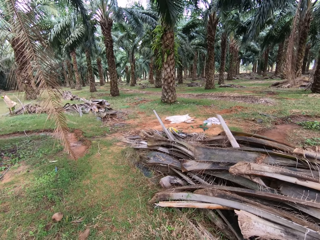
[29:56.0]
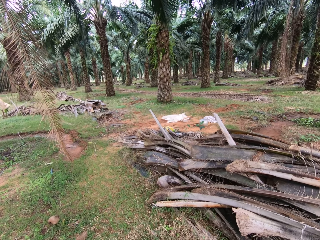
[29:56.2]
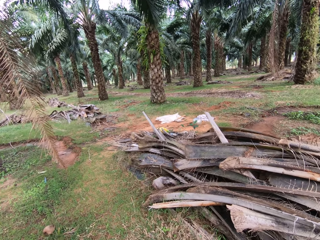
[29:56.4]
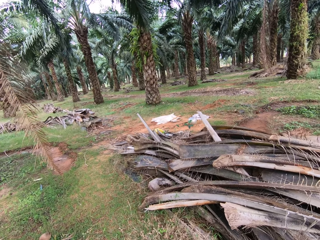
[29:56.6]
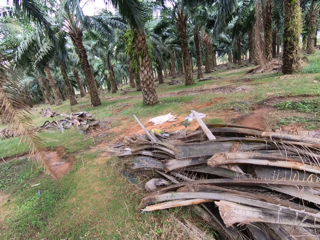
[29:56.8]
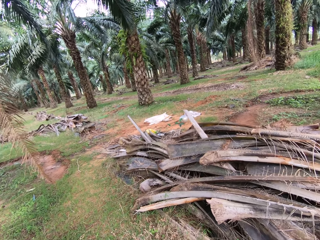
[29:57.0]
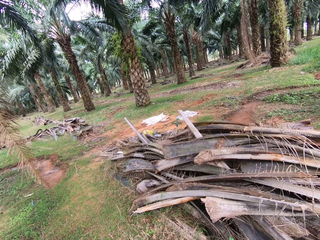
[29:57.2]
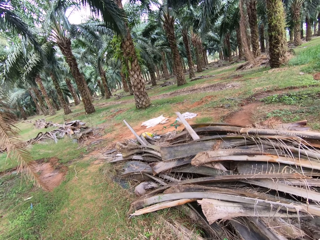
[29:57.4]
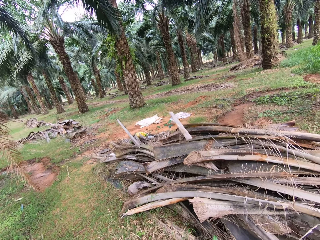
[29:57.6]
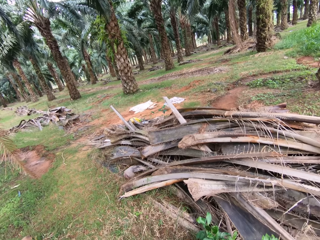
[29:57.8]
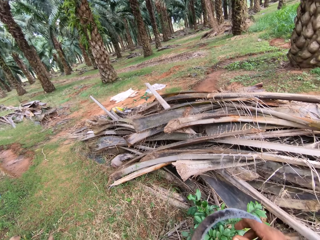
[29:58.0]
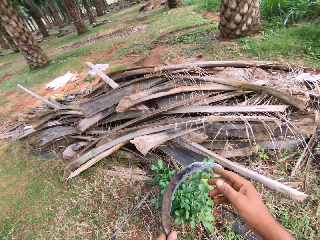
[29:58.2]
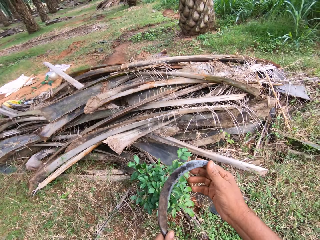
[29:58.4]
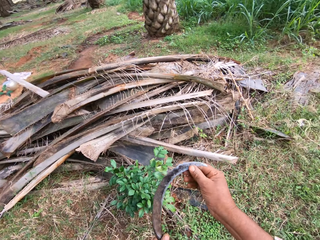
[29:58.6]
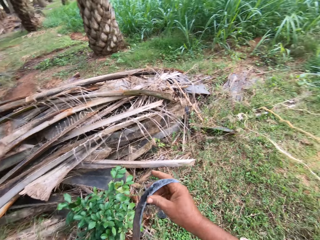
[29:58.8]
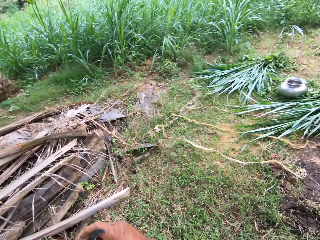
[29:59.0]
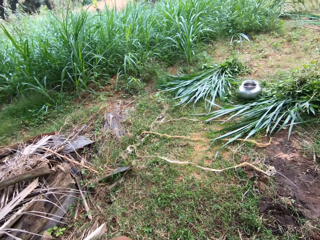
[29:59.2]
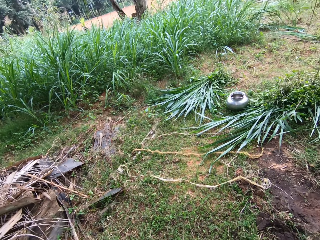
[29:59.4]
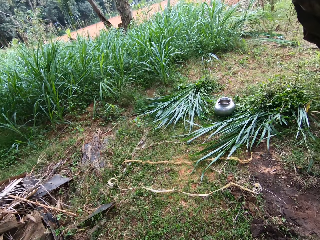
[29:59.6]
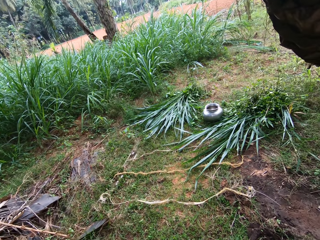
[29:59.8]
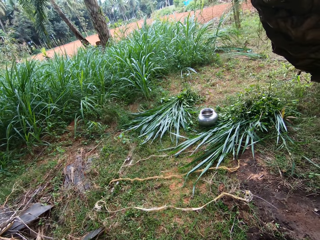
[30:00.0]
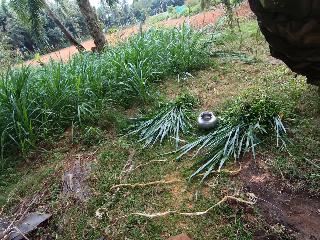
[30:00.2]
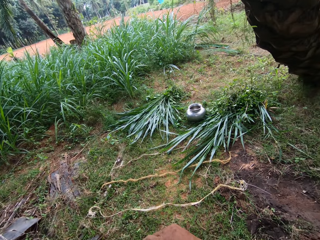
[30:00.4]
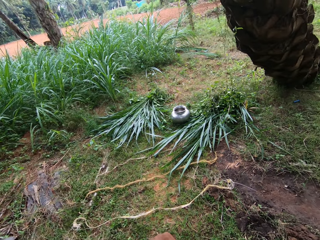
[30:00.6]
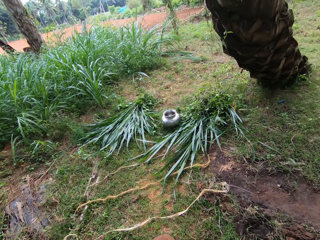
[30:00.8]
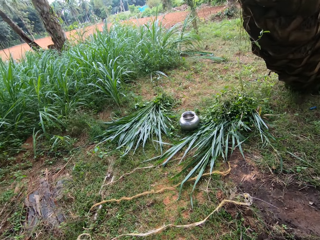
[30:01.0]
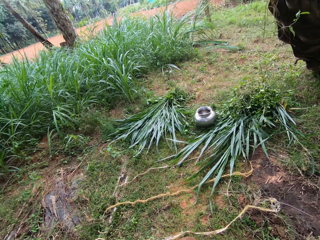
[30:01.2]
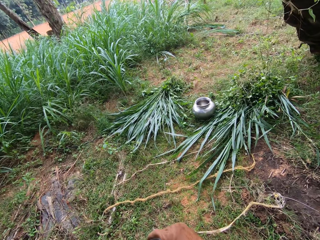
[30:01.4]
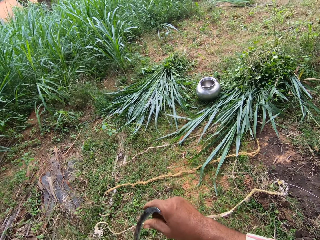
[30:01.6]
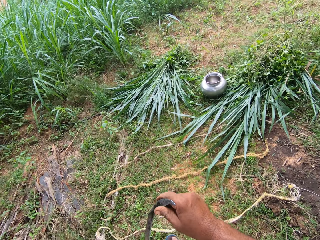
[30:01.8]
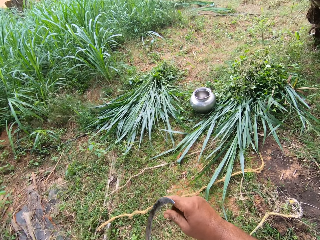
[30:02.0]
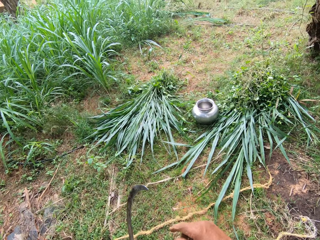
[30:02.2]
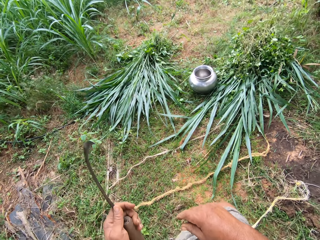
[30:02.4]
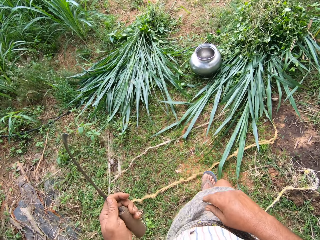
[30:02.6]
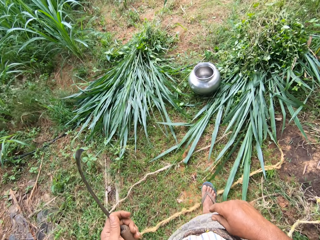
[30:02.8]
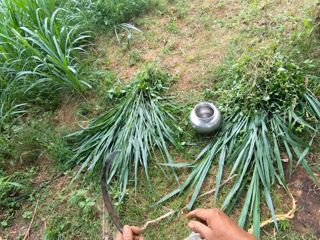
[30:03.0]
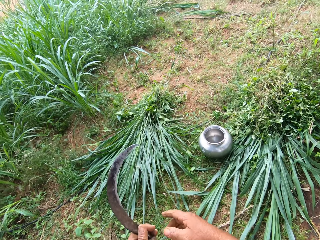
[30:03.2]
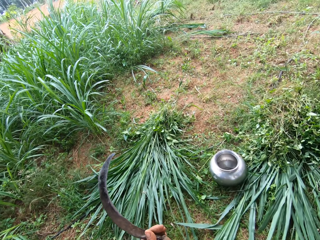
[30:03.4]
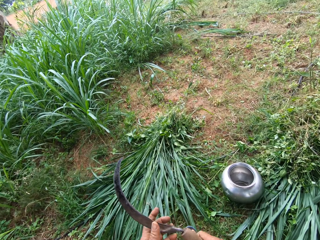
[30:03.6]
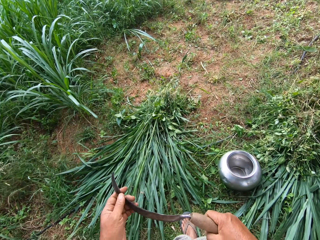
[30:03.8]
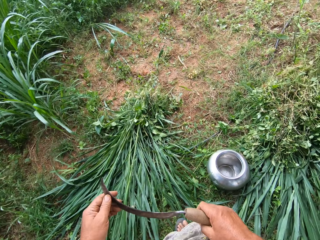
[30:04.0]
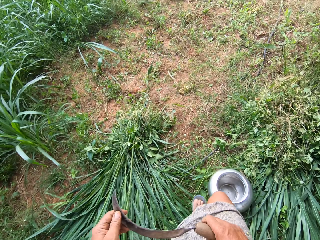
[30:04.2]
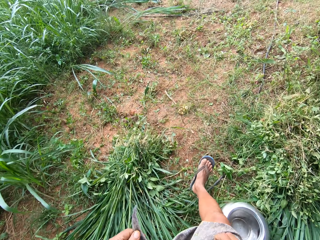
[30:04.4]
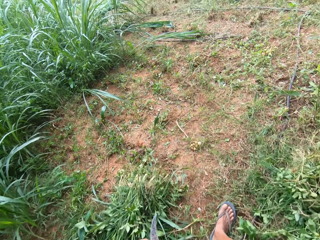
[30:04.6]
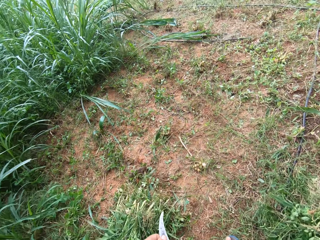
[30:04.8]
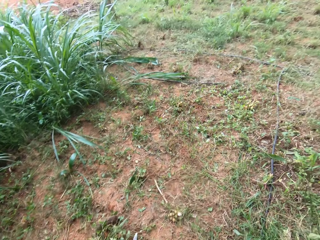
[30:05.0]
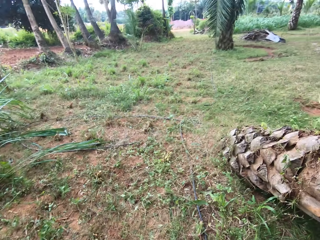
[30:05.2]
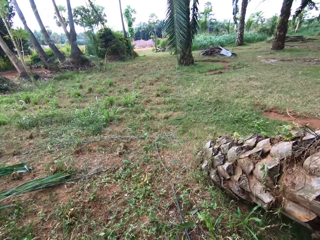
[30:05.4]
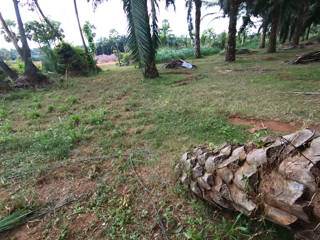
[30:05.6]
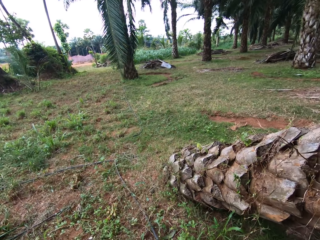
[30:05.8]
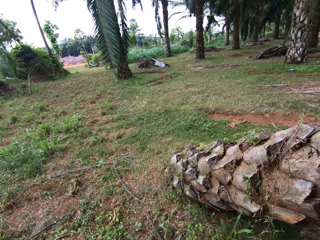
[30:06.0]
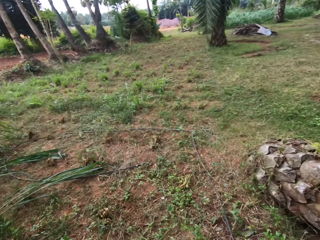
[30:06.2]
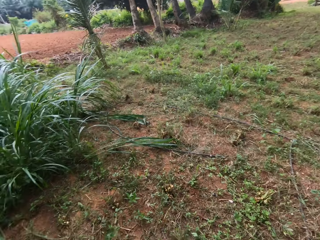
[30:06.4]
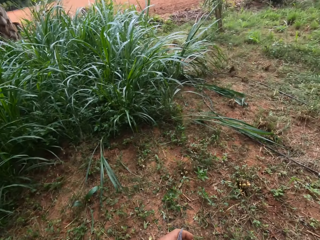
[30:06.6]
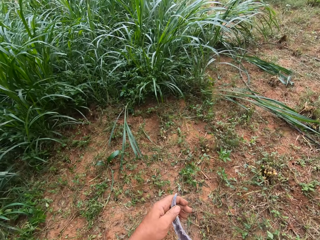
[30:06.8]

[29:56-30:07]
The camera wearer touches a sickle. They look back. They move towards the Napier grass.

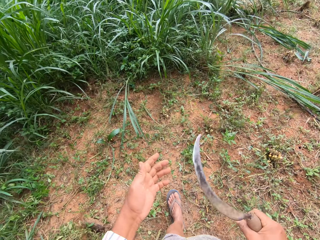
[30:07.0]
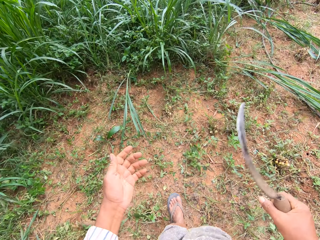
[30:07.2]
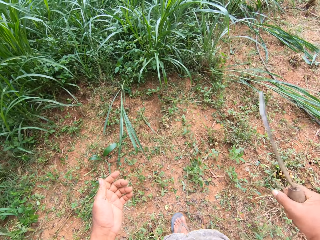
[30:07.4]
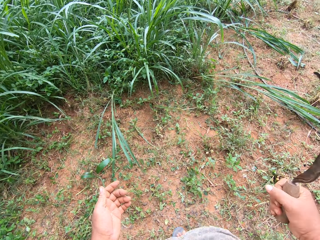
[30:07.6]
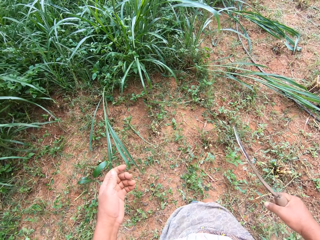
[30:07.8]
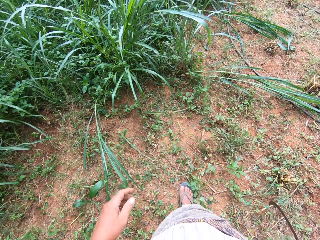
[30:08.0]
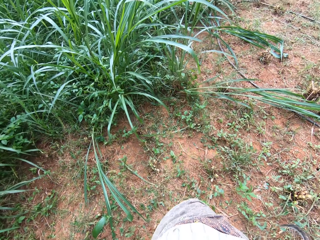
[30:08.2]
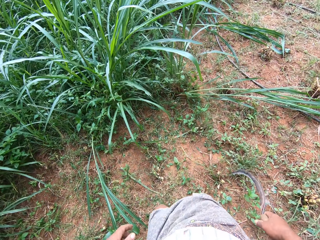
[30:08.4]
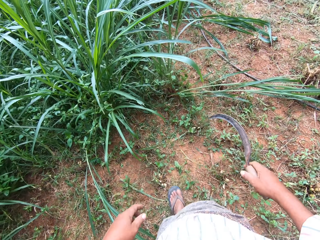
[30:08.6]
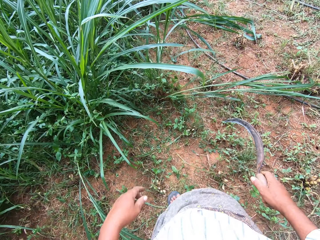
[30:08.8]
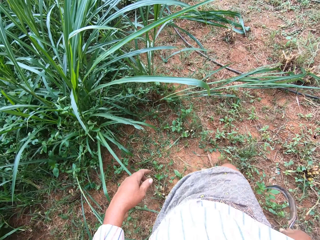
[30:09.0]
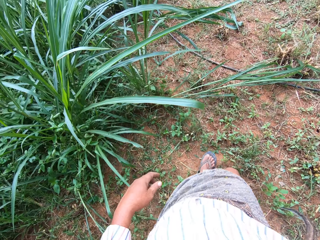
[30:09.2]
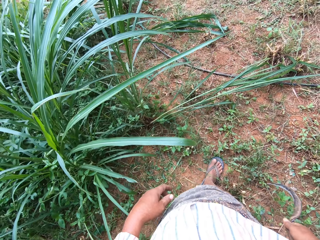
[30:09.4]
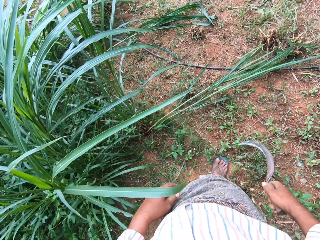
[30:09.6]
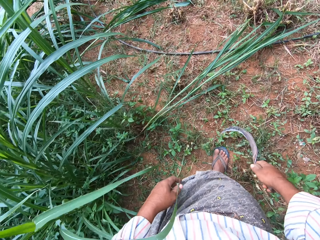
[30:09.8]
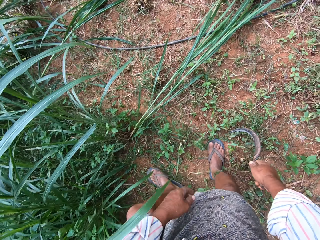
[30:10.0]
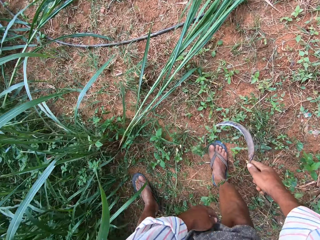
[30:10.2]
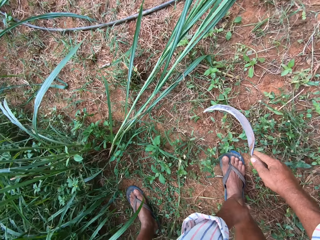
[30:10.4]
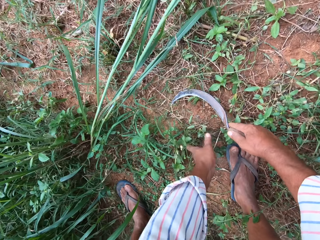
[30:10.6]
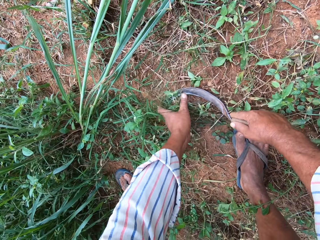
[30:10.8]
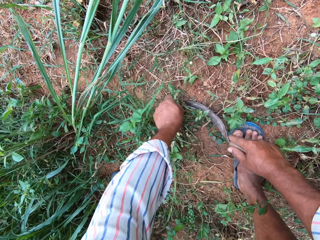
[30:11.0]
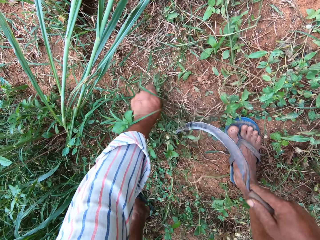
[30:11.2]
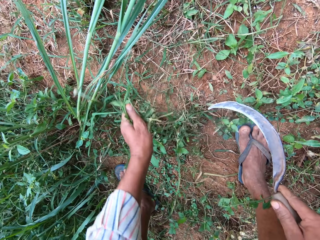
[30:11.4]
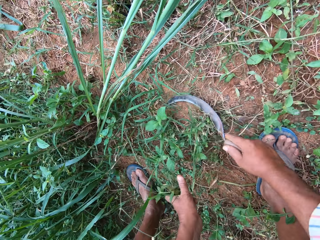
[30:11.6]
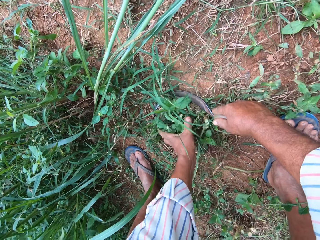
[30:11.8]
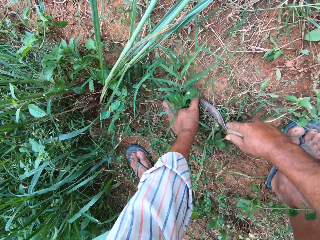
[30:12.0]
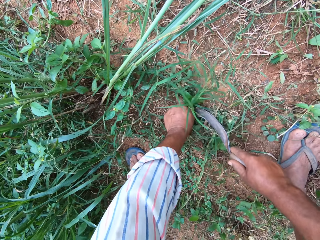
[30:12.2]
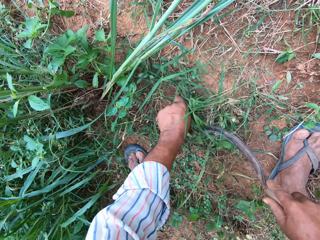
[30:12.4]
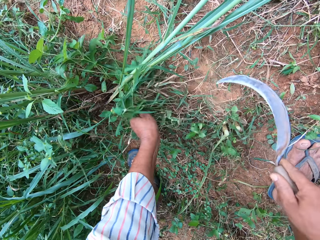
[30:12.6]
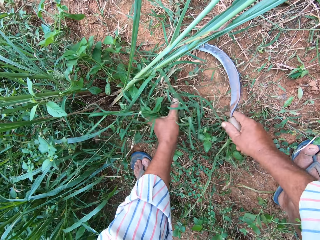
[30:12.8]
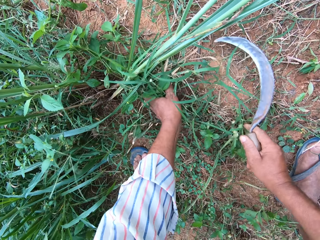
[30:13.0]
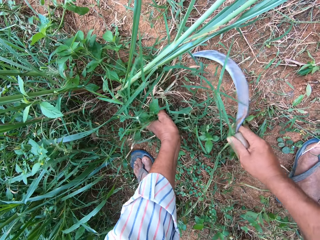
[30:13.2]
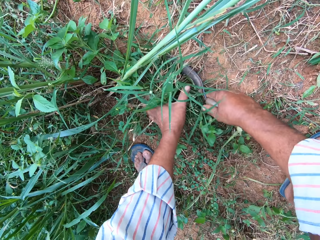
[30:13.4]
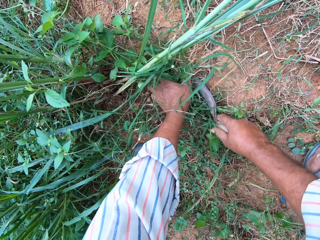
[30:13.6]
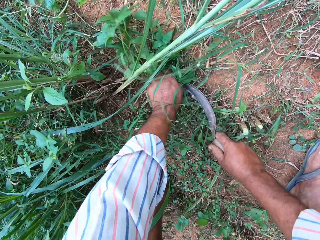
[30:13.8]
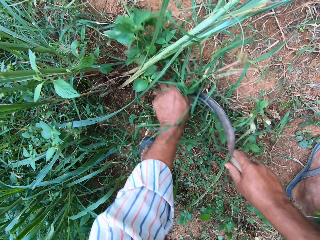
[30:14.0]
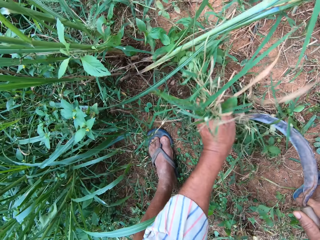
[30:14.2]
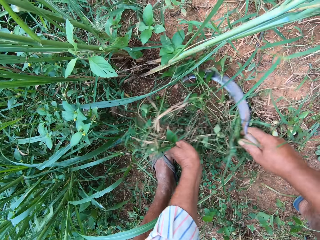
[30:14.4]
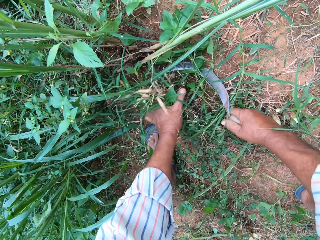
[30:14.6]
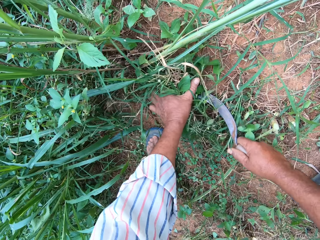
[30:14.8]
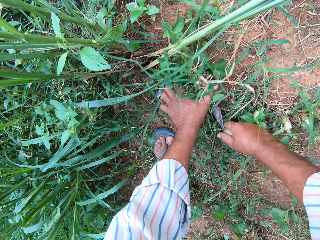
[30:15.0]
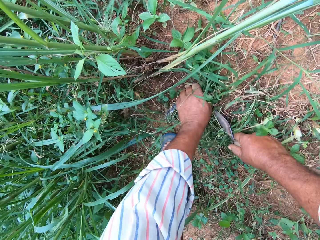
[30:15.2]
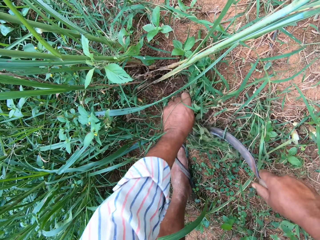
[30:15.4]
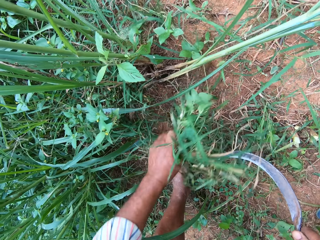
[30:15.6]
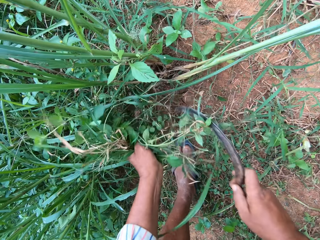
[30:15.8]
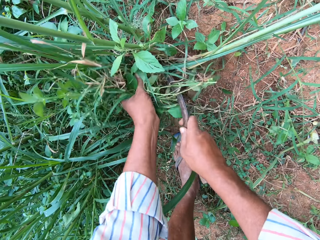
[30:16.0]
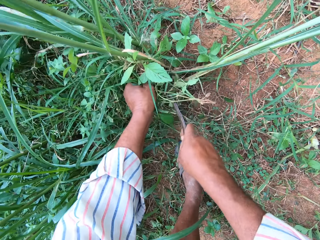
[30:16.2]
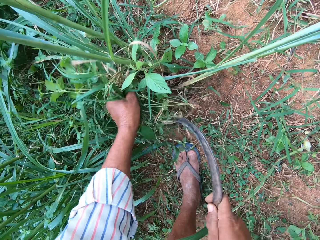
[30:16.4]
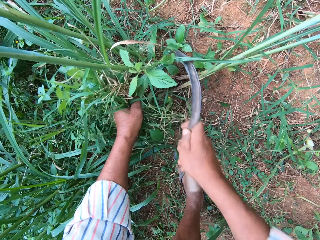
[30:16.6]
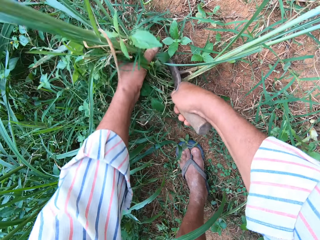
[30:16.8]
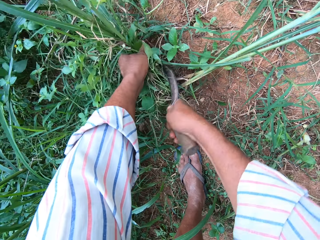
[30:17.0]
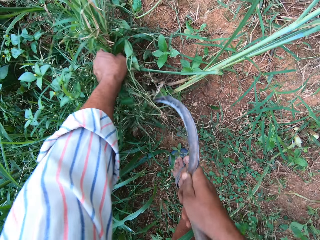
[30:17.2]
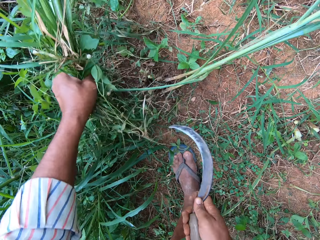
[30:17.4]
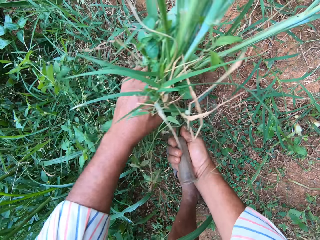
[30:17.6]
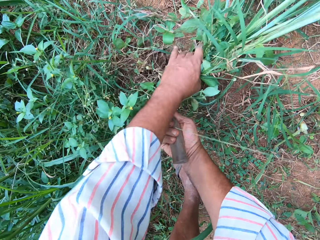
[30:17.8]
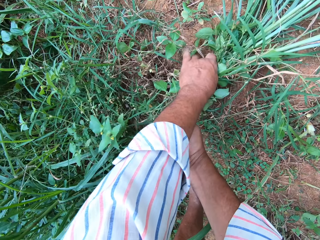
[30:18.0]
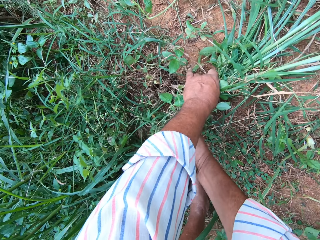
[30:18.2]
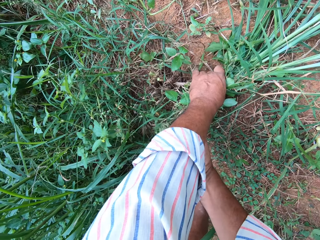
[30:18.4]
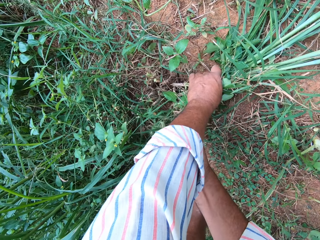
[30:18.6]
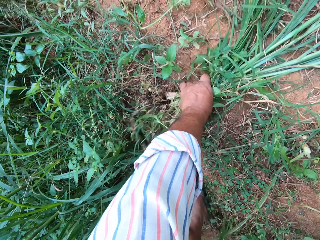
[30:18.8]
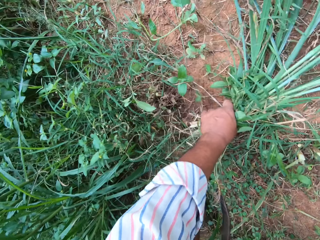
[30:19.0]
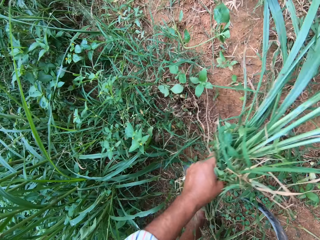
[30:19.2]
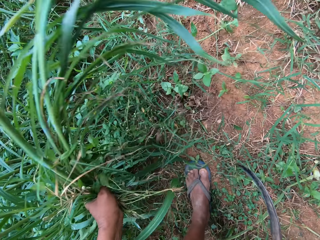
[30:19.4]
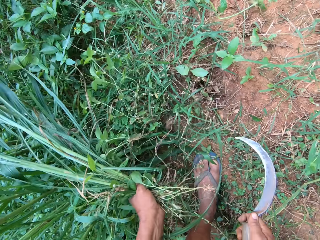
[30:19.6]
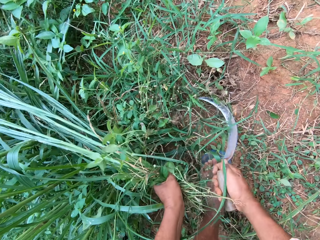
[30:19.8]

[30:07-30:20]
The camera wearer bends. They grab grasses. They cut grasses repeatedly. They cut the Napier grass.
